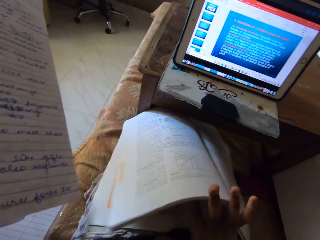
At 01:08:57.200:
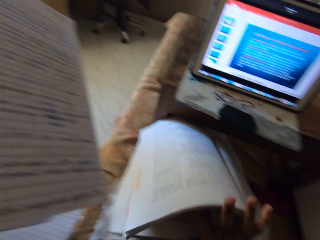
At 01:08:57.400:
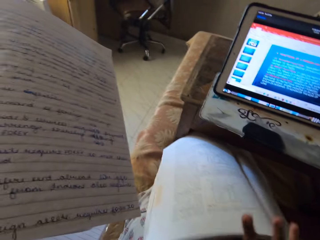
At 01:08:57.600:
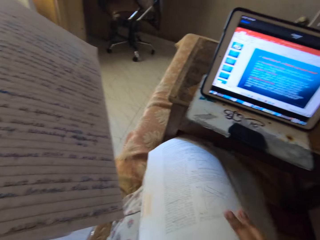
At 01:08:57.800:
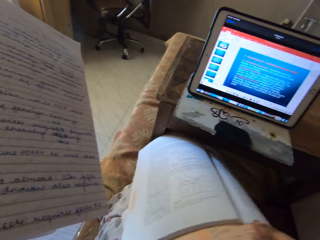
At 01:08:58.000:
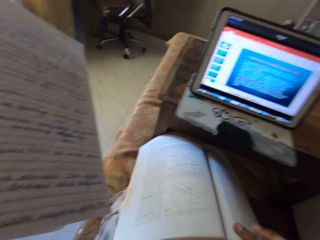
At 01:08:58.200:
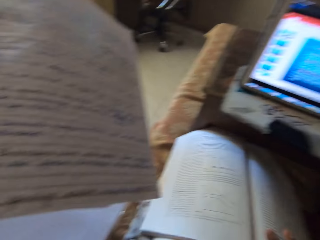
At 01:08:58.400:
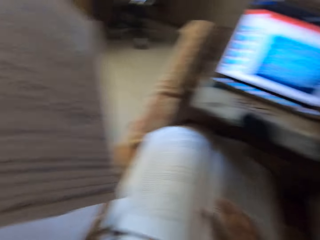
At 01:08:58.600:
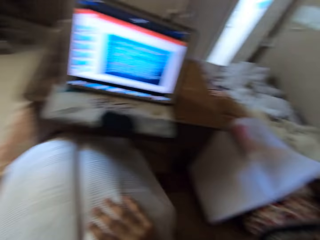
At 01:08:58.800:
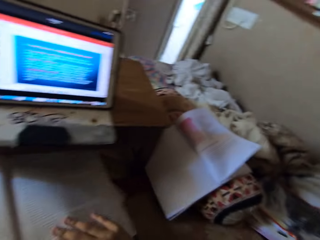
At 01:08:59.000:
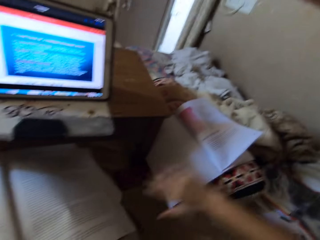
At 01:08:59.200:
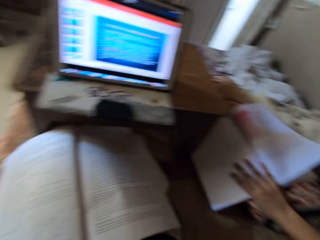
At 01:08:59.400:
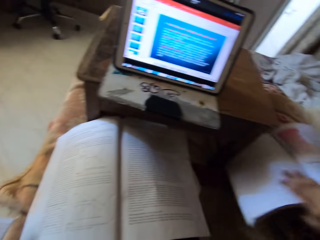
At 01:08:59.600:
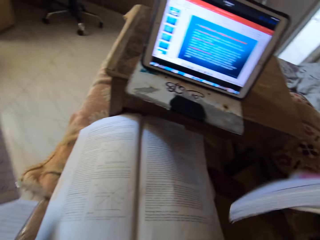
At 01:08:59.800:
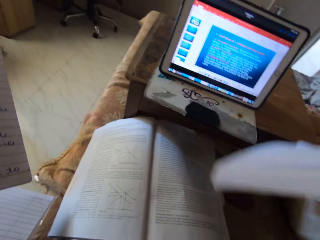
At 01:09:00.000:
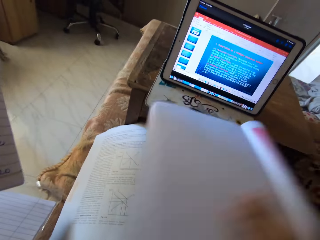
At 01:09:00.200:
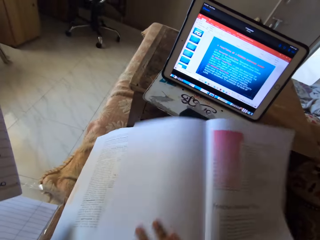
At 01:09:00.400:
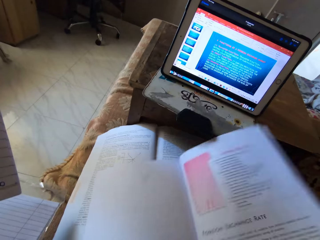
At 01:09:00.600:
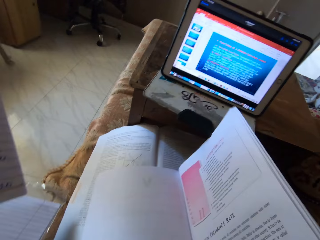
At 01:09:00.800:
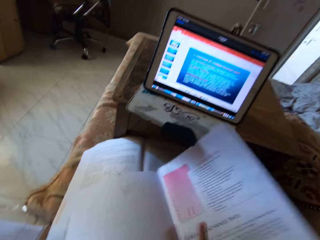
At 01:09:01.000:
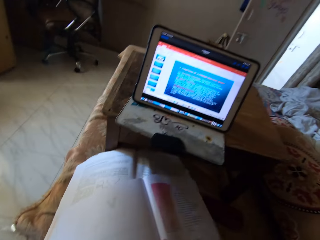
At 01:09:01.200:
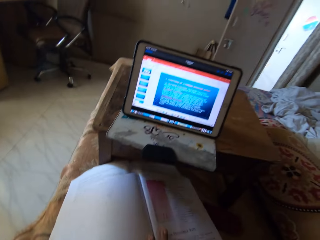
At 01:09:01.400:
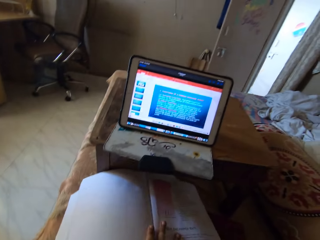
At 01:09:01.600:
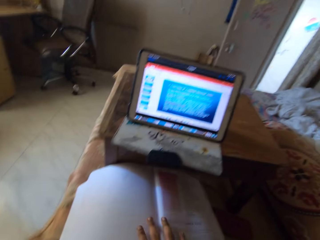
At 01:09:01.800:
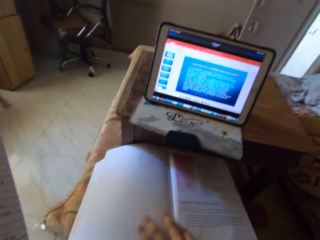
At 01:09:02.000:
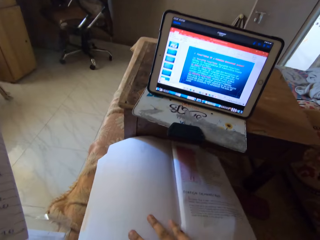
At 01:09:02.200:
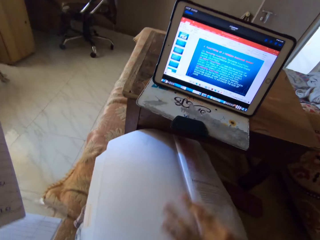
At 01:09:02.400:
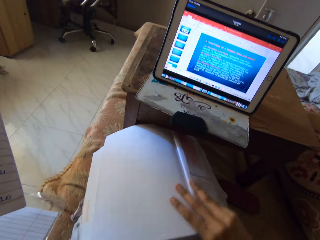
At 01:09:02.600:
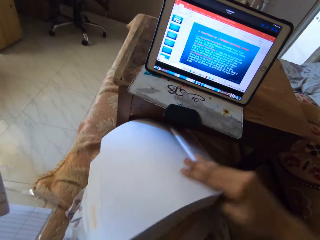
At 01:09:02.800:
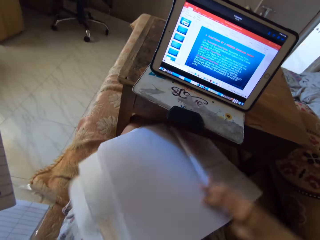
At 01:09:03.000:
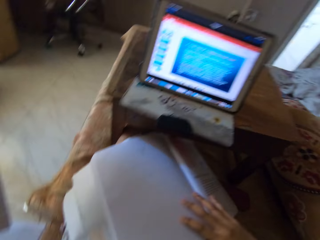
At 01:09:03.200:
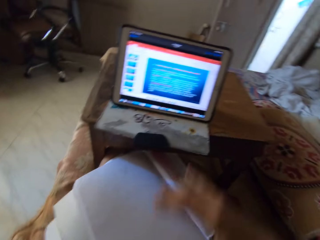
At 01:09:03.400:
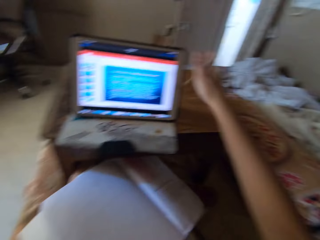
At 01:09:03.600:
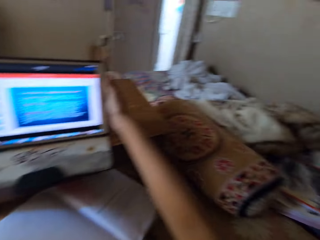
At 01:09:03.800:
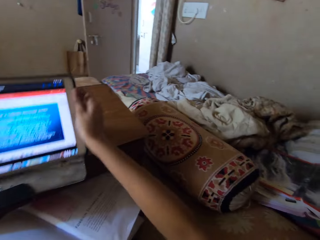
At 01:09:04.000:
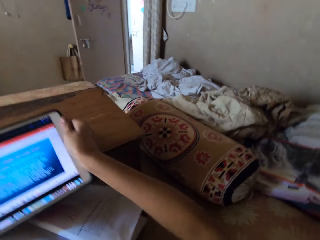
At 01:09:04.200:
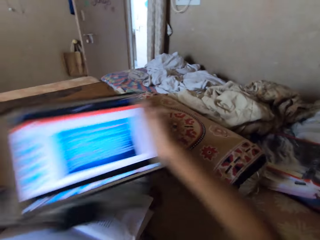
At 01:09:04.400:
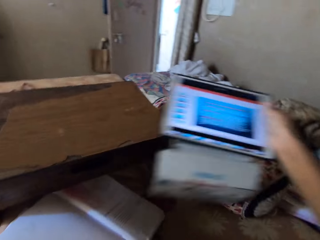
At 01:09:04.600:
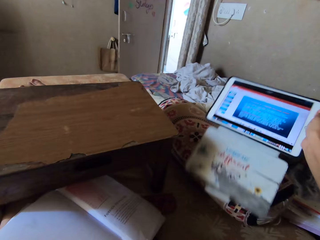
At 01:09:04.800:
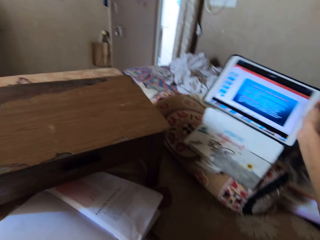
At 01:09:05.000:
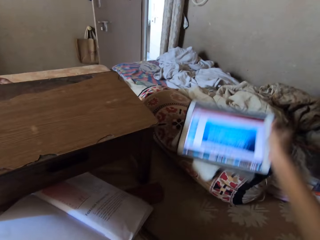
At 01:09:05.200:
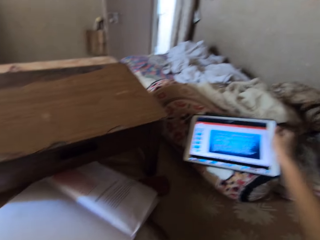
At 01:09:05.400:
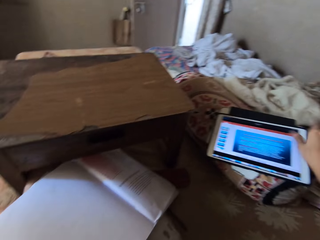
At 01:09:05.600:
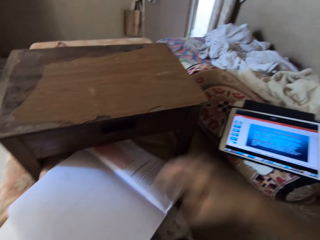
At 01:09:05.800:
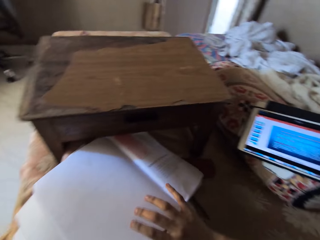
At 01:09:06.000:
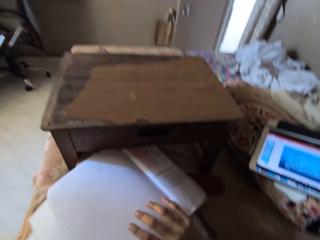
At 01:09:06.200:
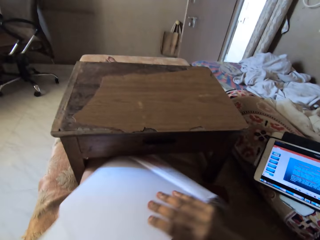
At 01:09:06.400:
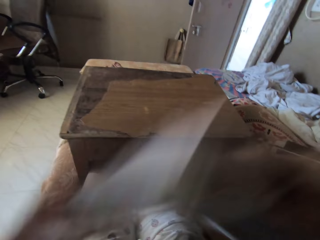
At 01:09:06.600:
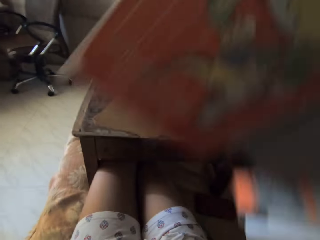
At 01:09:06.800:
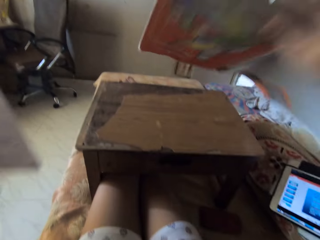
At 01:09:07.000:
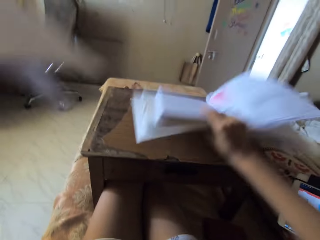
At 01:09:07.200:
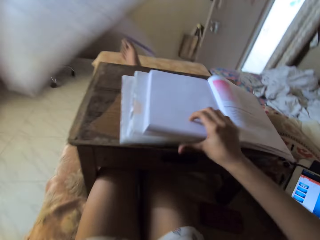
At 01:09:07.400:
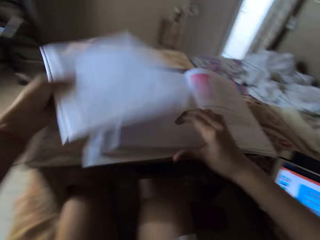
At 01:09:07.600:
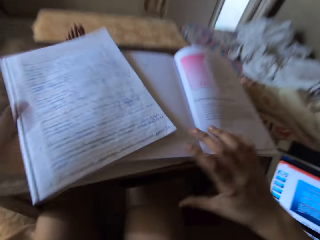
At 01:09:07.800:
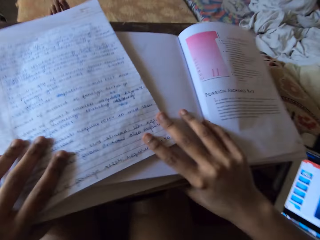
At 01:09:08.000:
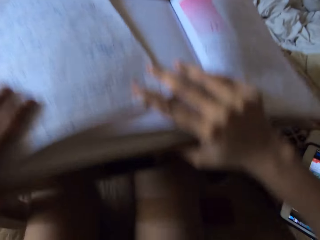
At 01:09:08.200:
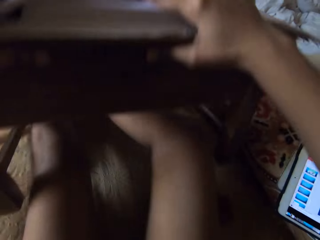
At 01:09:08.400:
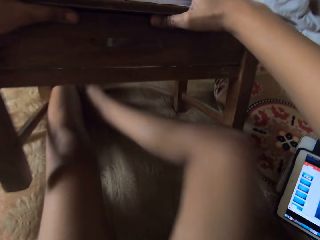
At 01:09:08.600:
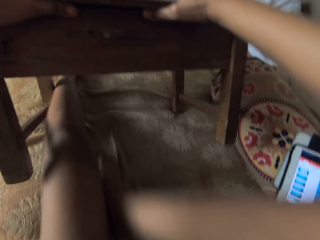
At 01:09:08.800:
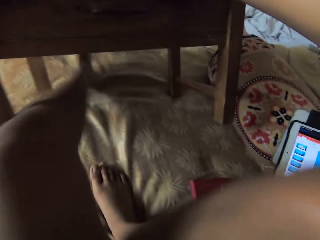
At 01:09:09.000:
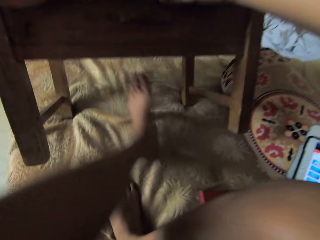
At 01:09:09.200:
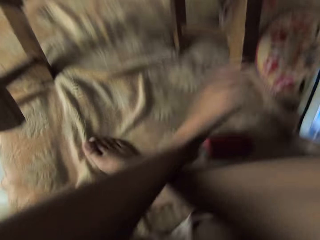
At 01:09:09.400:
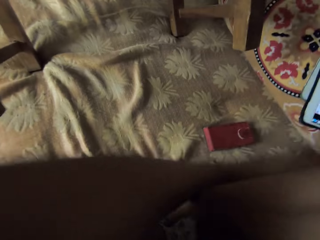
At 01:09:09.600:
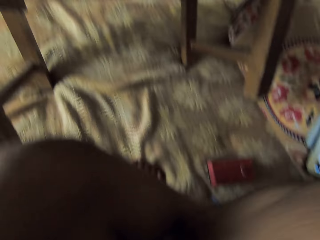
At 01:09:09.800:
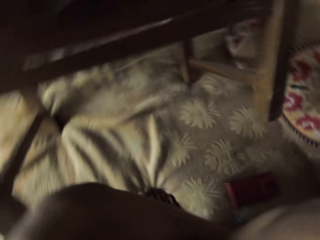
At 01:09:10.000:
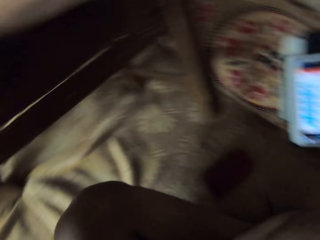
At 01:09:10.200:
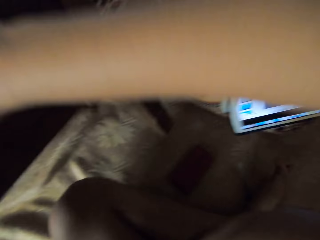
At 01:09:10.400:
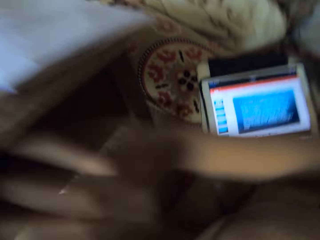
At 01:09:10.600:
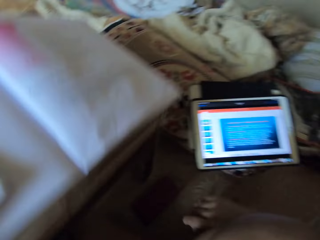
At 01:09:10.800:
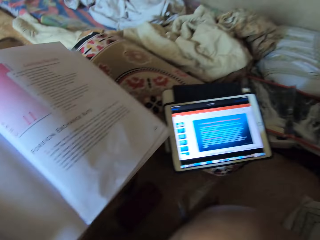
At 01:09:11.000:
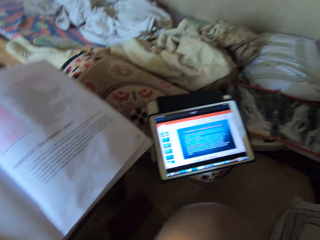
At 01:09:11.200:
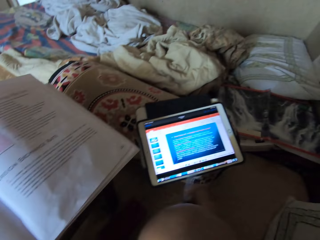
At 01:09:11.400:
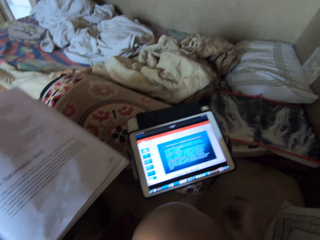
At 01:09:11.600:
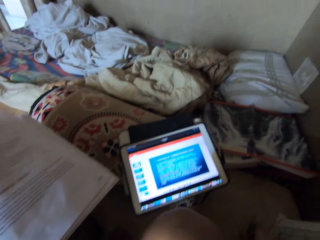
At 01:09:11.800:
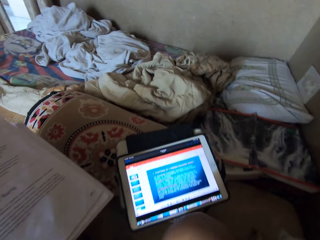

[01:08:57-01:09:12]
The camera wearer moves a book on her lap with her right hand. She picks up a textbook from a cushion with her right hand. She puts the textbook on a book on her lap. She adjusts the textbook on her lap. She moves the books on her lap. She picks up a palmtop or tablet from the desk or table. She adjusts the tablet. She puts the palmtop on a bolster pillow. She picks up the books from her lap. She puts the books on the desk. She puts a book on another book on the desk. She bends the desk with her hands. She moves her legs. She raises the table. She folds her legs. She puts the desk on the mattress.

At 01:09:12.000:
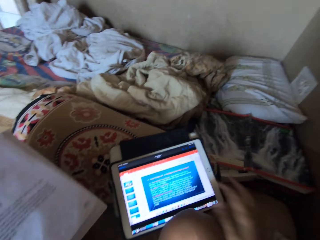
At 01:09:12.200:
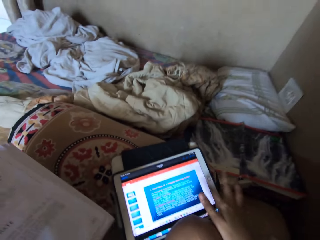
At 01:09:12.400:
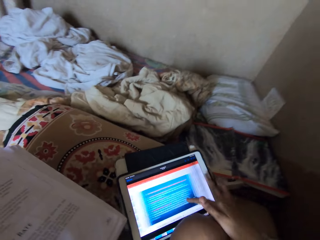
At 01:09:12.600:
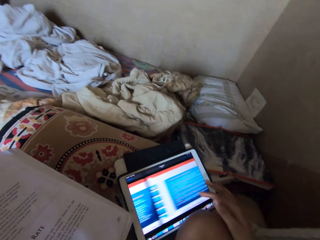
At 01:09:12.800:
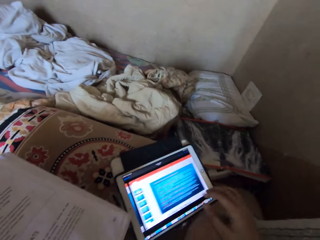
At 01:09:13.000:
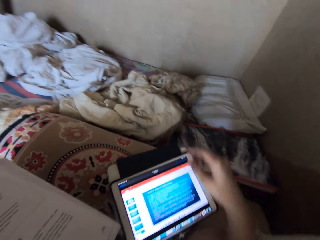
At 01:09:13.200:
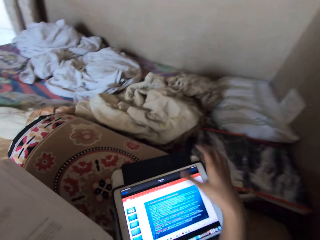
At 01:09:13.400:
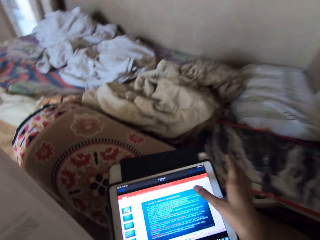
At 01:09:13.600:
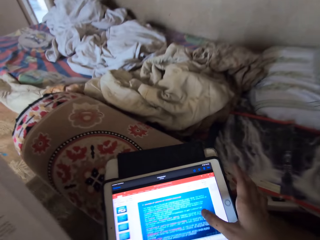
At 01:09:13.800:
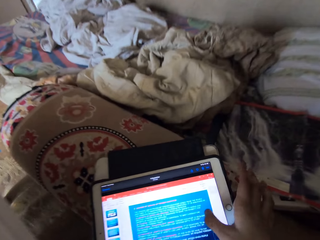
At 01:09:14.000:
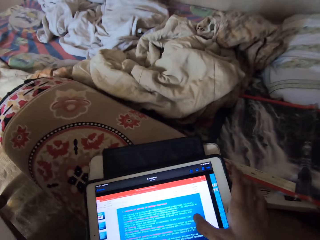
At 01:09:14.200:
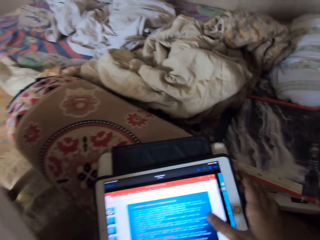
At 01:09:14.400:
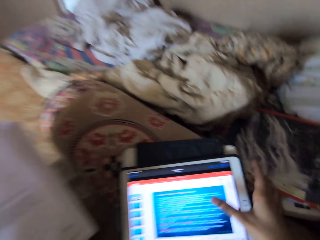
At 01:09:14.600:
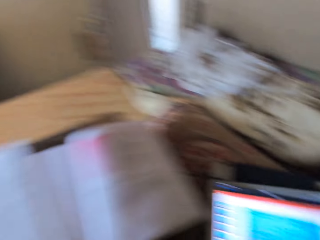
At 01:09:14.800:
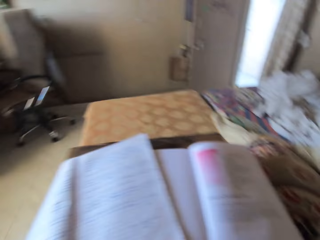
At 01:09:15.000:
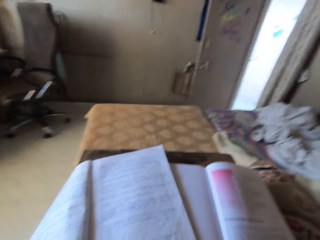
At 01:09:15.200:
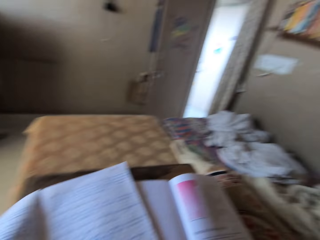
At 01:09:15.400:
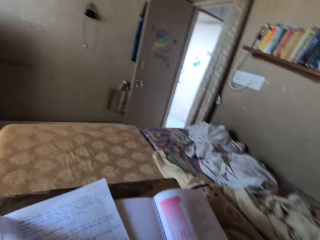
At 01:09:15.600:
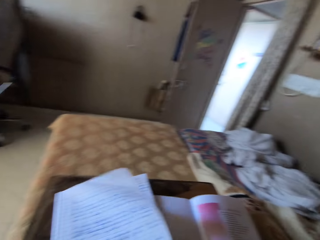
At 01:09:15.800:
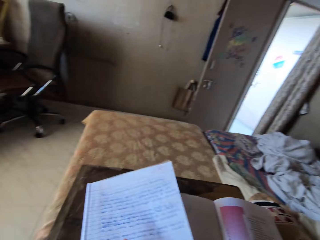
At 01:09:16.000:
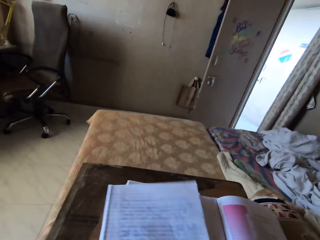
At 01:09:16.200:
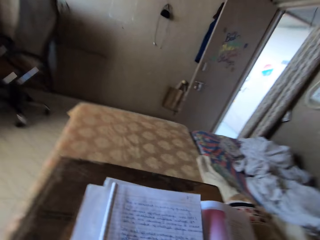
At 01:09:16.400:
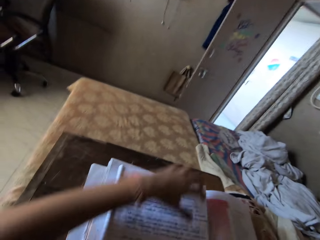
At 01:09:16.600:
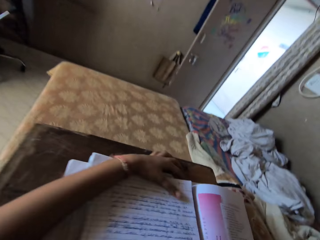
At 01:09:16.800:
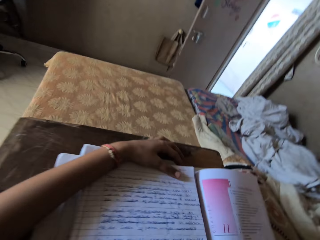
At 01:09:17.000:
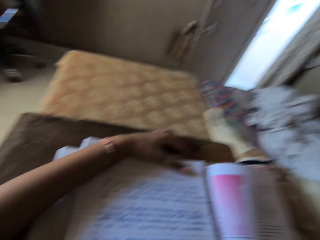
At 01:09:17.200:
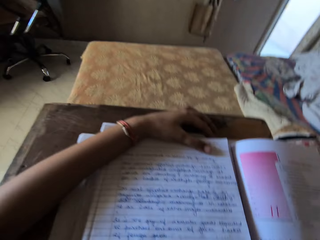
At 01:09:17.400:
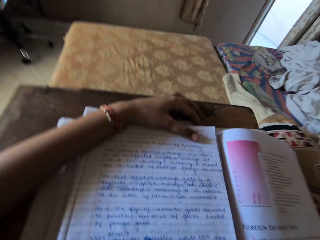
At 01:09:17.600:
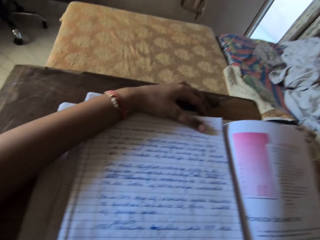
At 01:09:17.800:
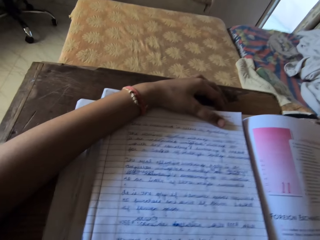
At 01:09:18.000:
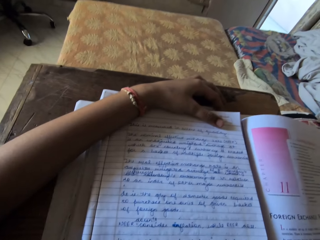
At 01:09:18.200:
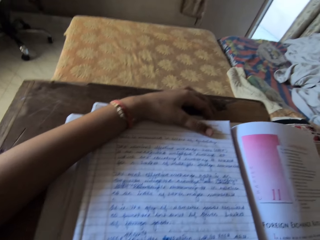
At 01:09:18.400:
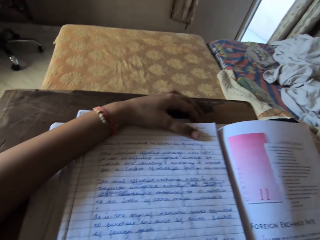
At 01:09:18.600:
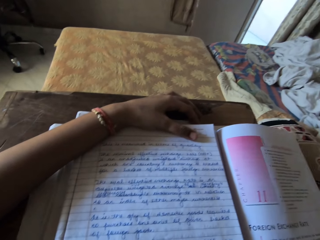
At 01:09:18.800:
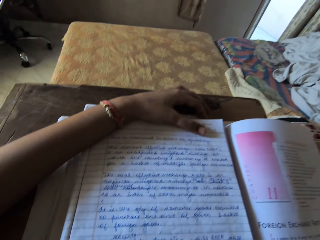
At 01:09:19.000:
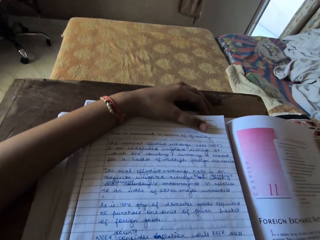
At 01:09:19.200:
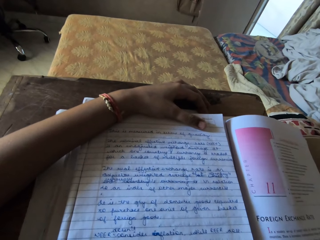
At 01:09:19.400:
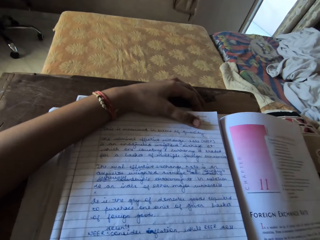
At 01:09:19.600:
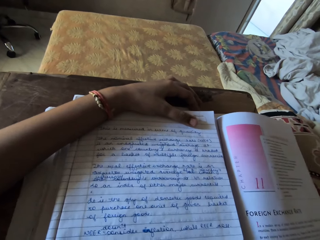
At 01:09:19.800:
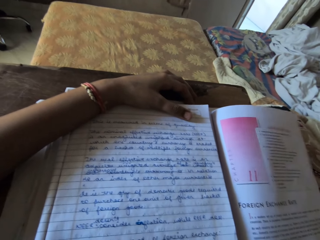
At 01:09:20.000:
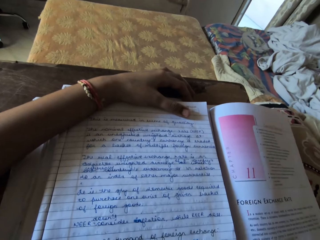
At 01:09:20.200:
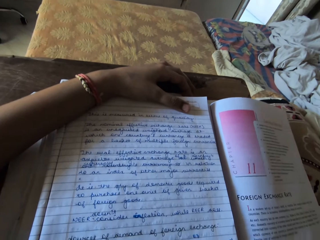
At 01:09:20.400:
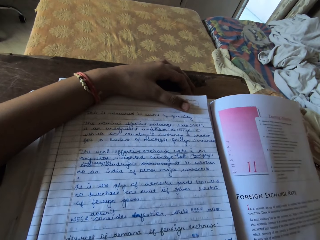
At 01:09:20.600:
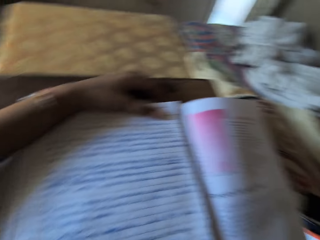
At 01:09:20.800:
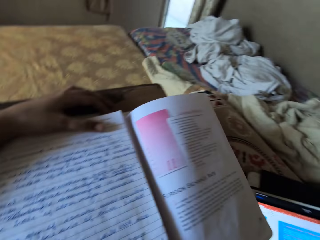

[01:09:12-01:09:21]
The camera wearer scrolls the palmtop. She moves a book on the desk. She puts her left hand on the book. She reads the notebook on the table.
